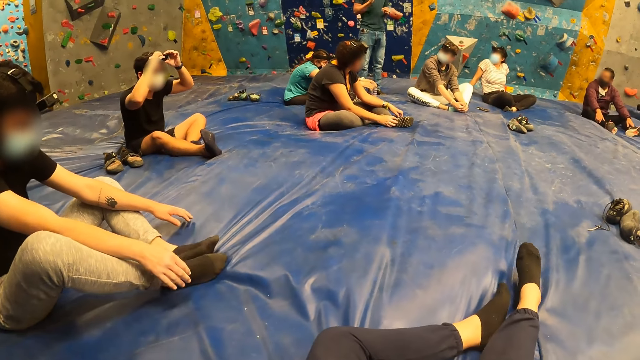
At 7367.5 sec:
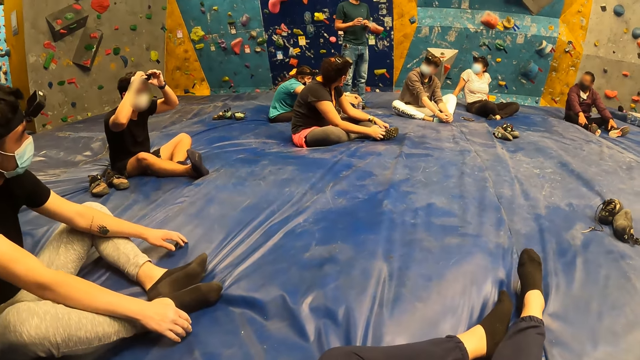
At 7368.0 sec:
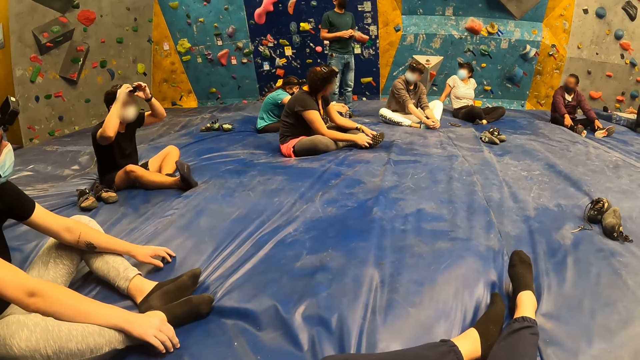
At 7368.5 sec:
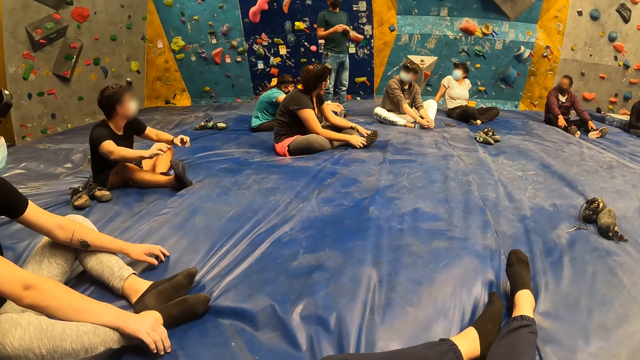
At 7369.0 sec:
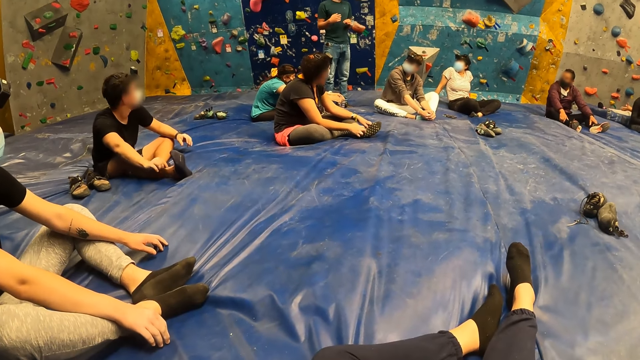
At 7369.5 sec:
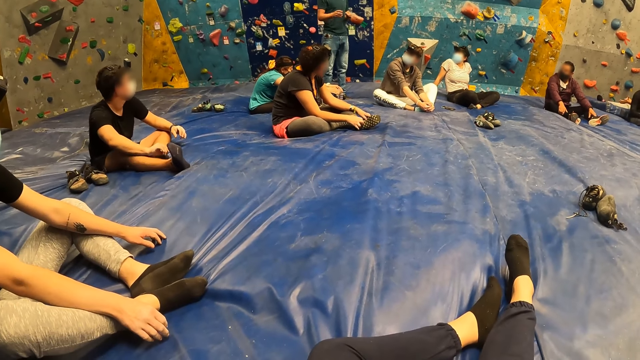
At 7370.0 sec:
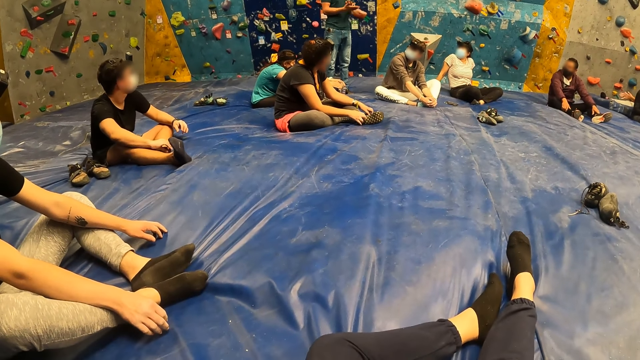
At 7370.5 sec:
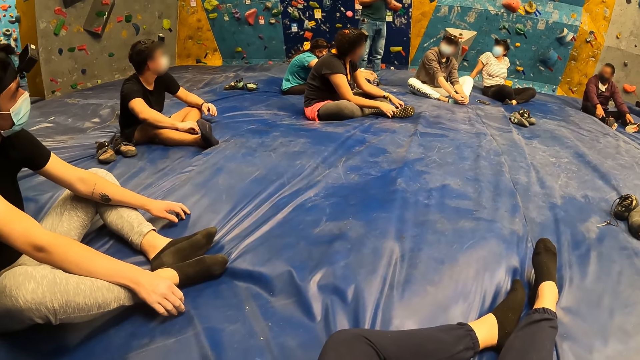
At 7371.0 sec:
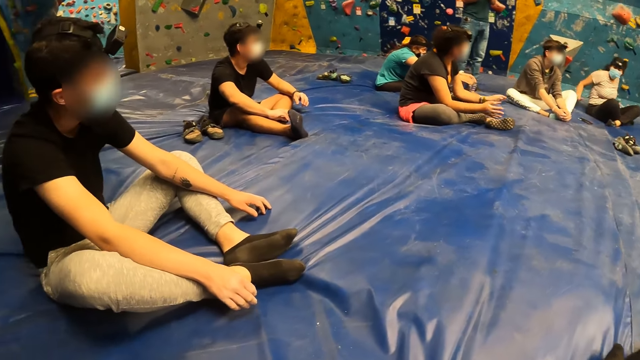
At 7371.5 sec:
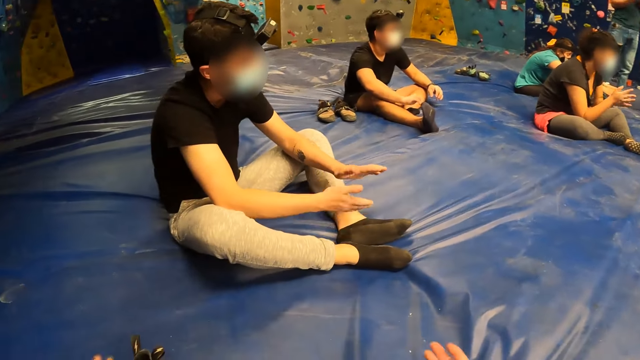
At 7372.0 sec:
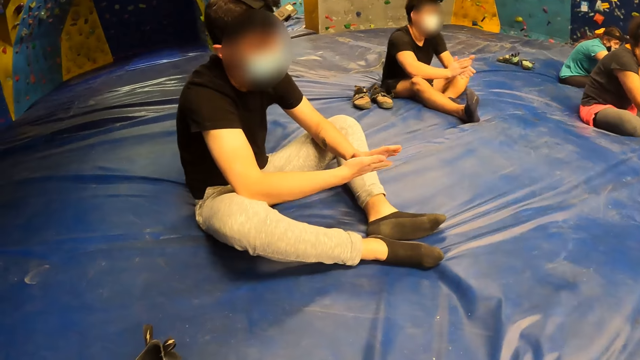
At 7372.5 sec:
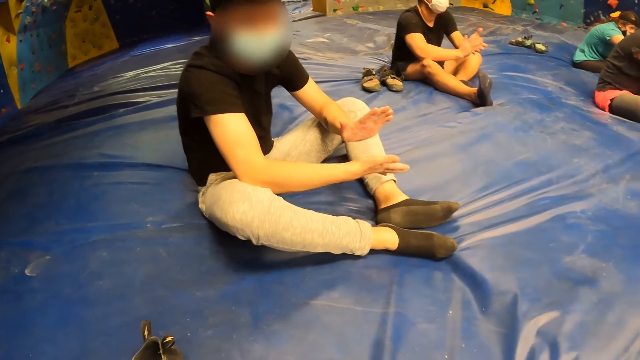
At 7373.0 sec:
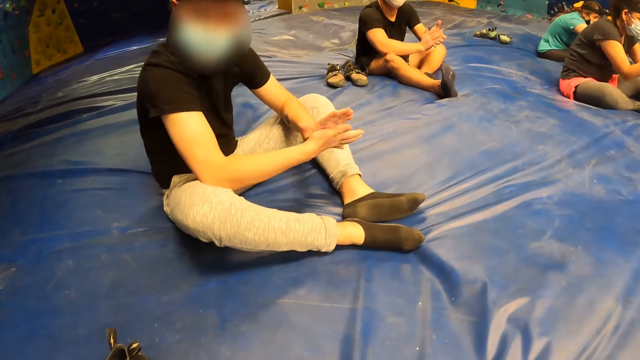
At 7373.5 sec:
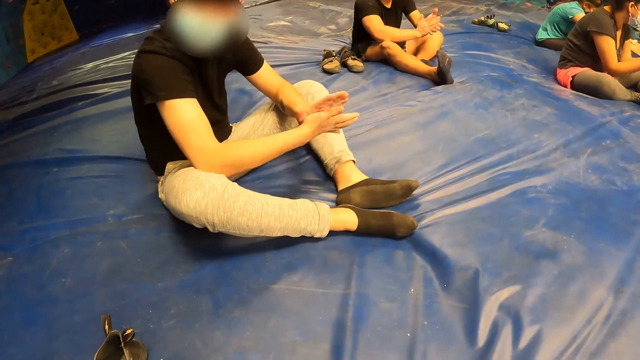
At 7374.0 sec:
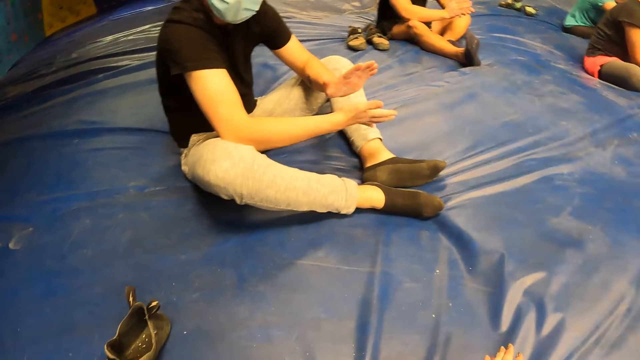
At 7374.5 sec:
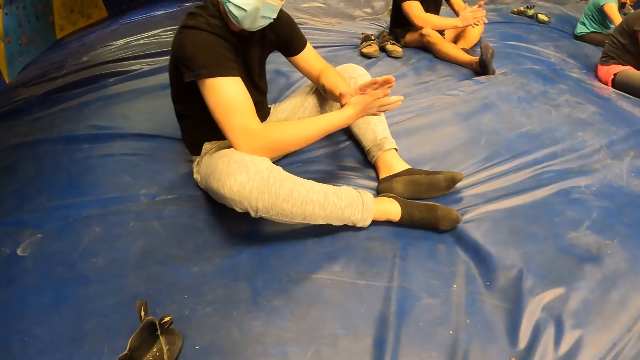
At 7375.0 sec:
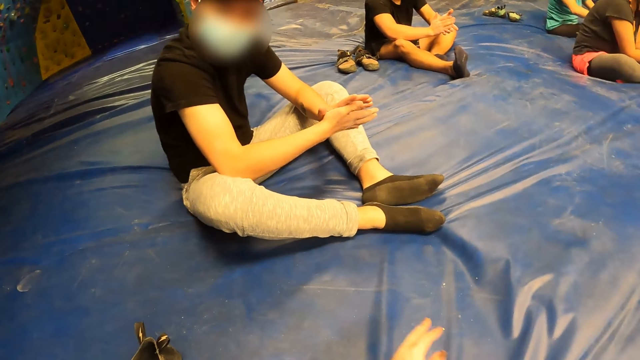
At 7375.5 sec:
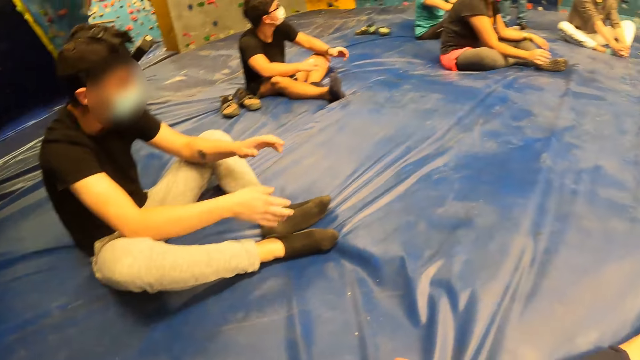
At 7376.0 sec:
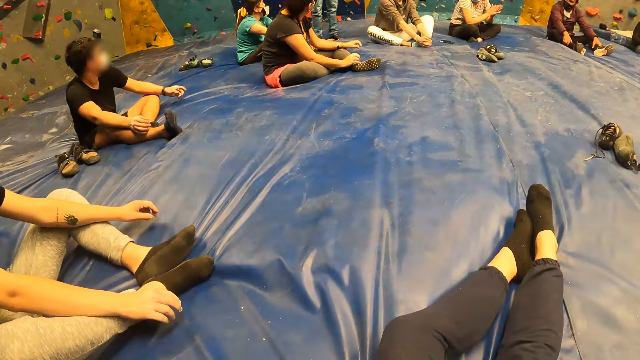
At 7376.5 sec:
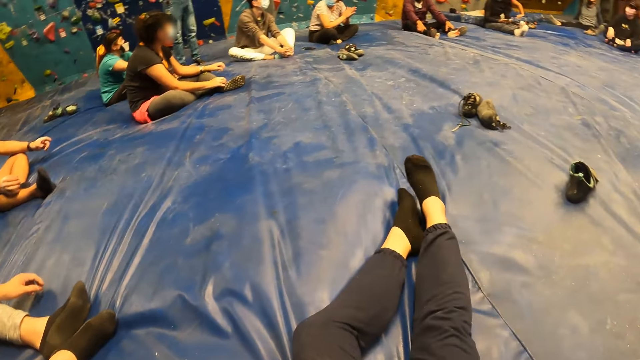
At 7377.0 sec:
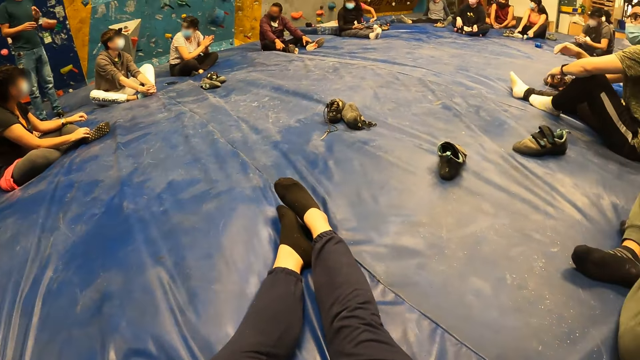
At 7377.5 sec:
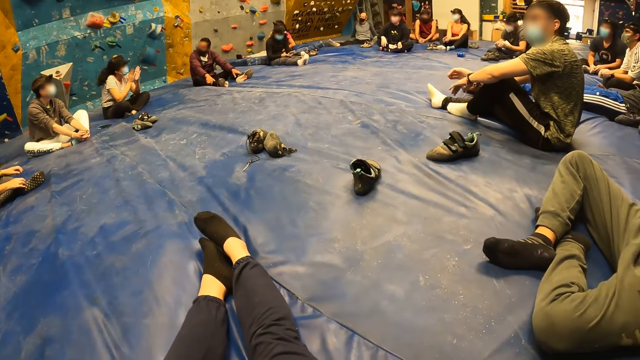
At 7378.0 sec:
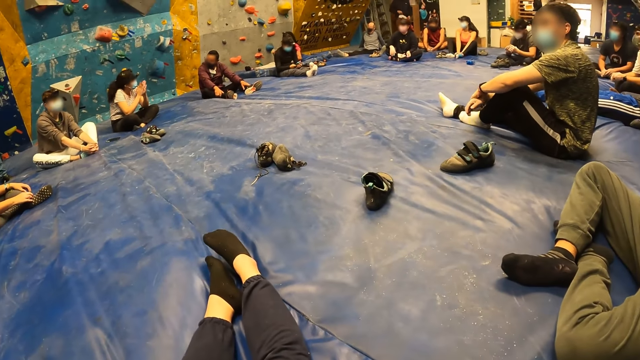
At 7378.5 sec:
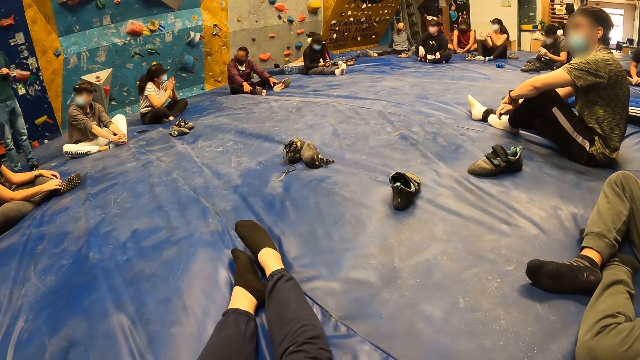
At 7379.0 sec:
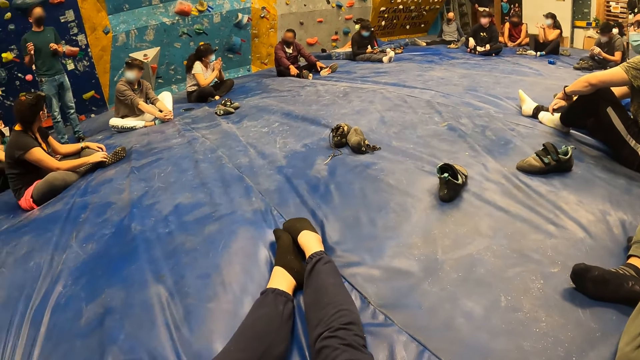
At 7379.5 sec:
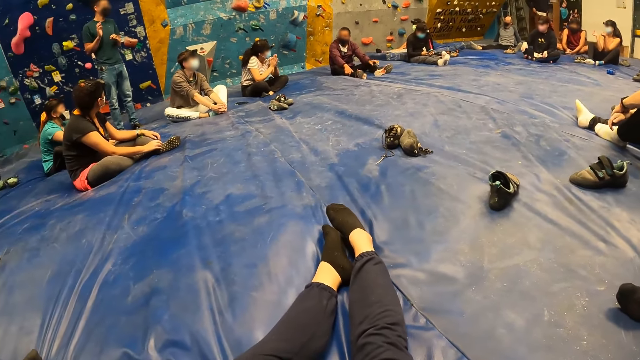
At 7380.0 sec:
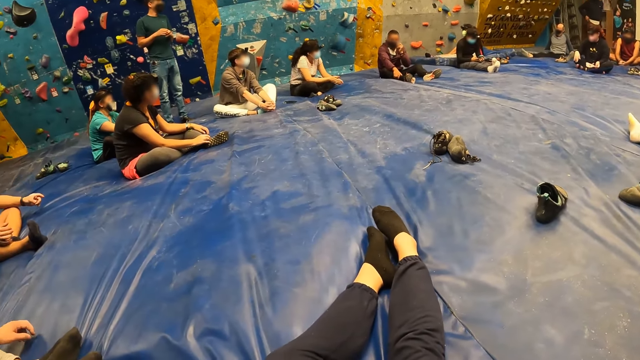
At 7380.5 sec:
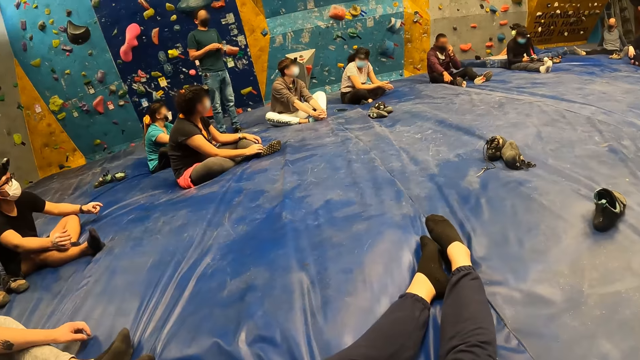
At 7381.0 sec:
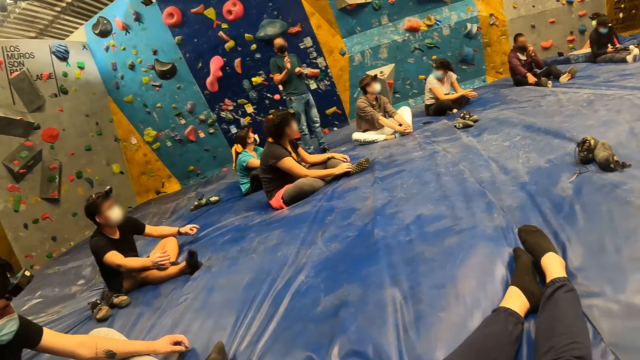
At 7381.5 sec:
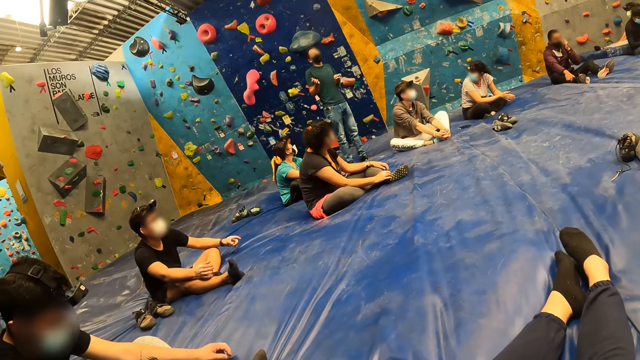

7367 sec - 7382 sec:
The camera wearer adjusts leg. A person swings legs. The camera wearer looks around in the room. They clap hands. Other persons clap hands. The camera wearer looks around in the room. They adjust hand. They stretch leg.

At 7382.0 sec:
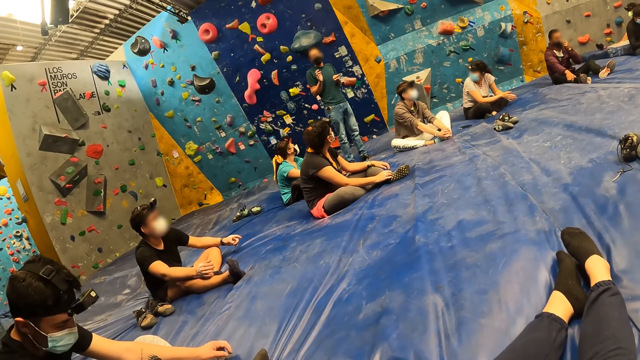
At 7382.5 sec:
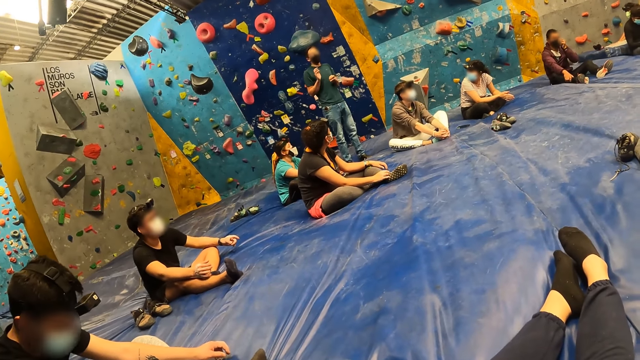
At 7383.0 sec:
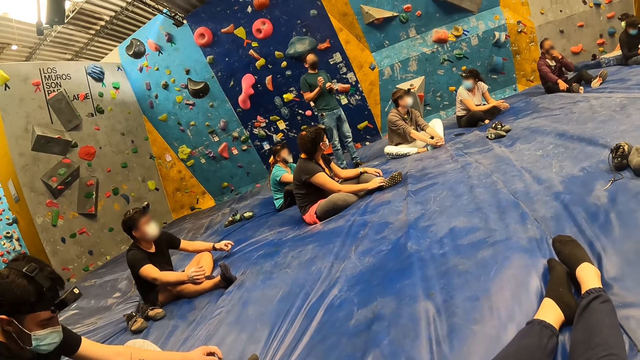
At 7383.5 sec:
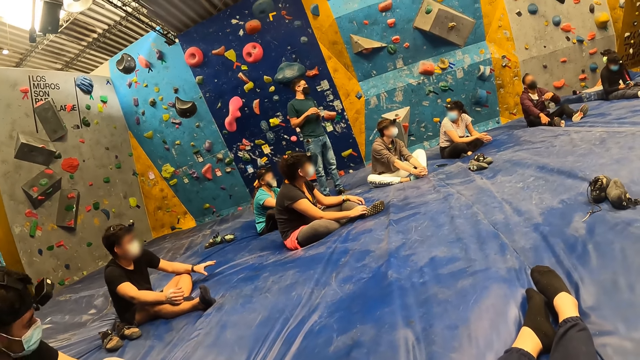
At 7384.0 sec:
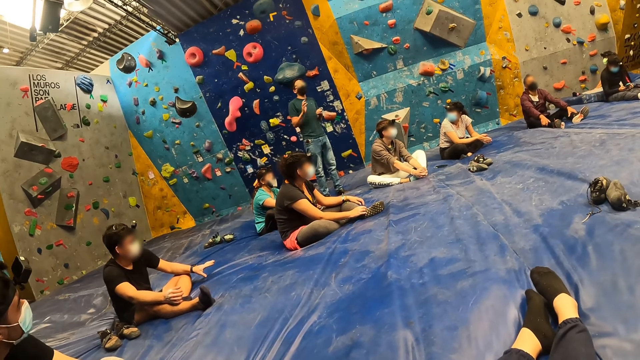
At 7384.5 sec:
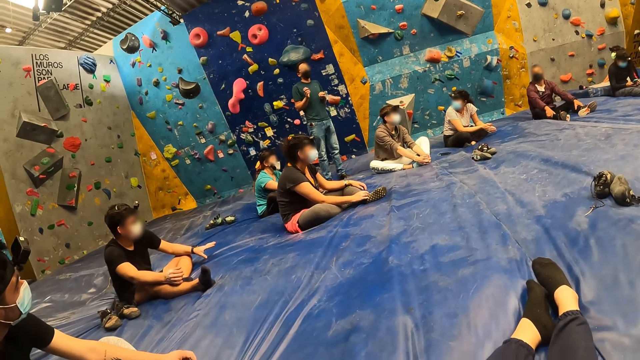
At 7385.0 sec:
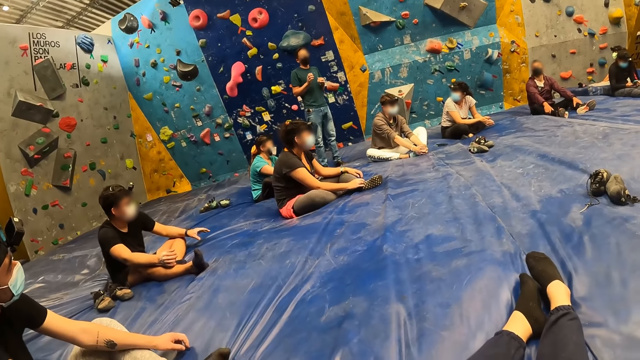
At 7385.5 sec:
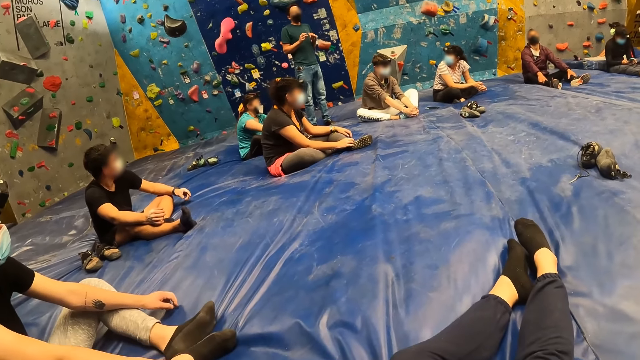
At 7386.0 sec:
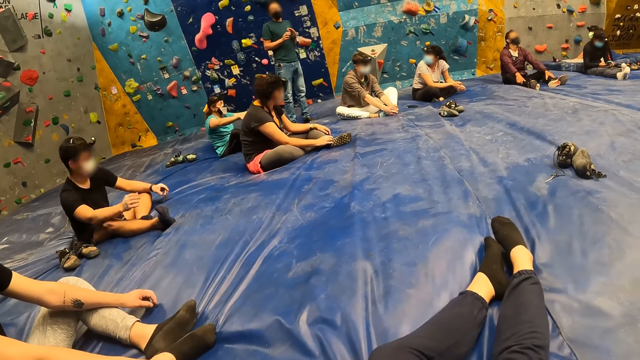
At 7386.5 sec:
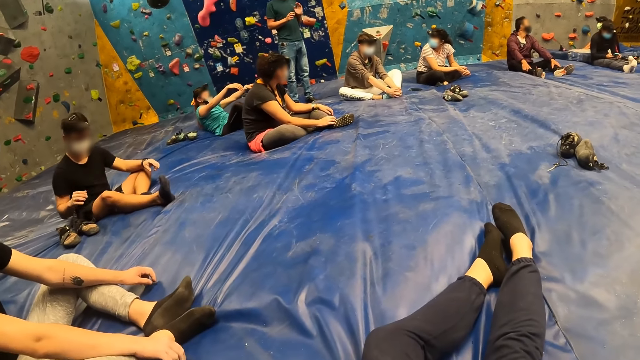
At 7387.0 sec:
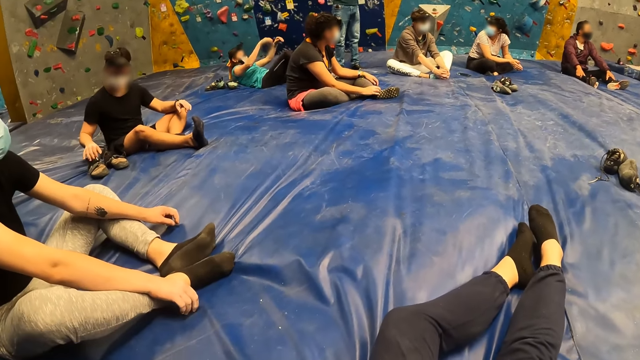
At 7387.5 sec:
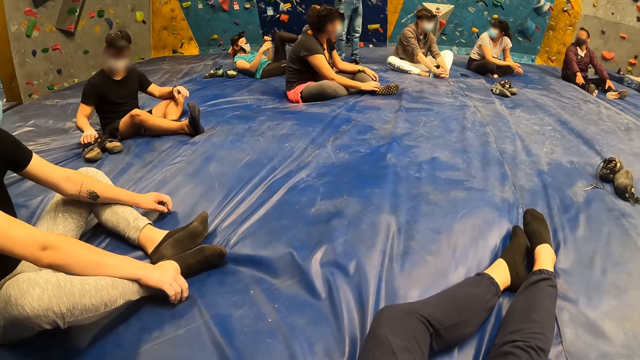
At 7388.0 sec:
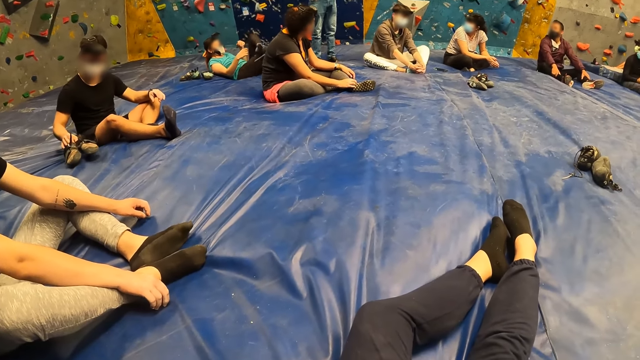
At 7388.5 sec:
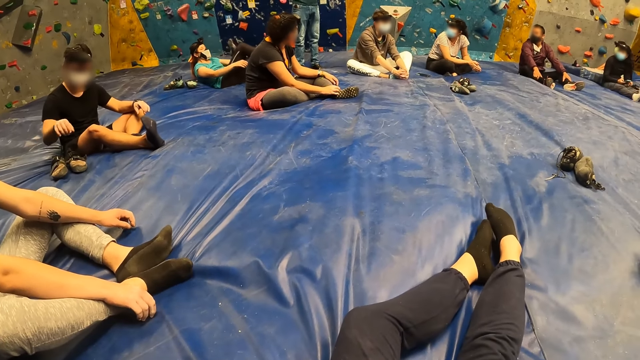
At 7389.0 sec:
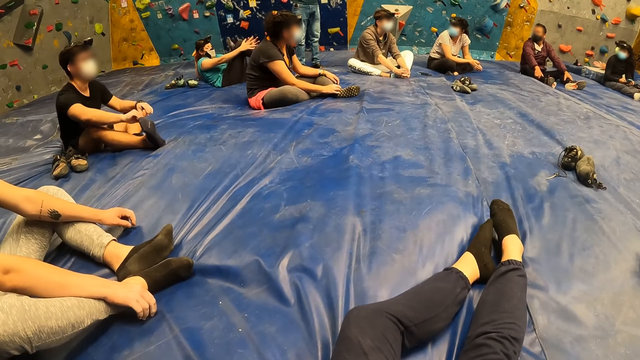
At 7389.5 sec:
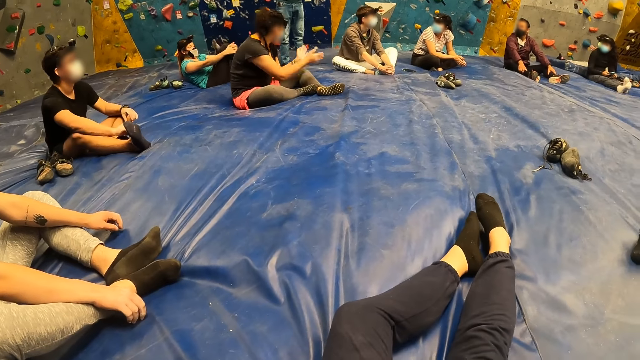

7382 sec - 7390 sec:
A person adjusts sitting posture.
